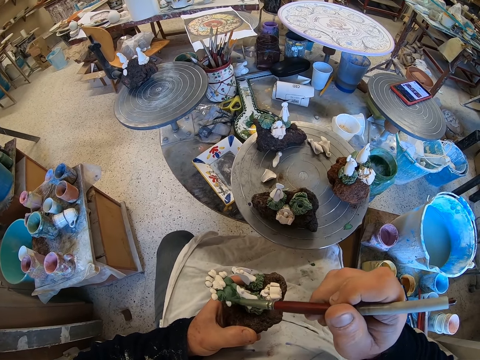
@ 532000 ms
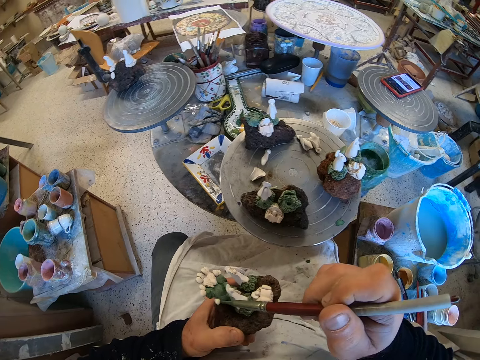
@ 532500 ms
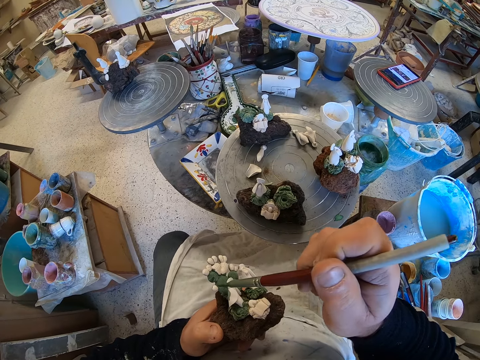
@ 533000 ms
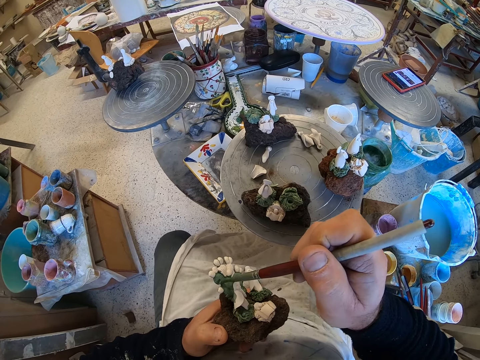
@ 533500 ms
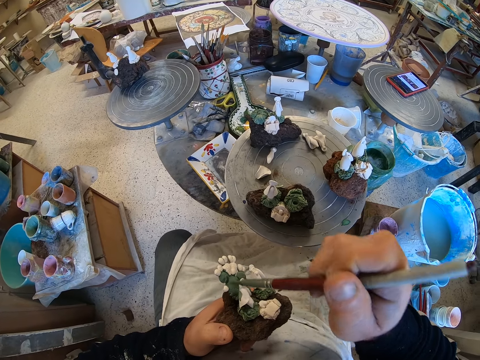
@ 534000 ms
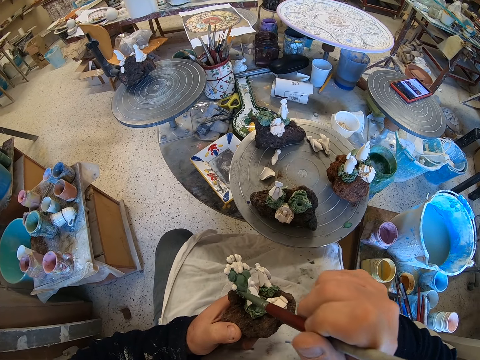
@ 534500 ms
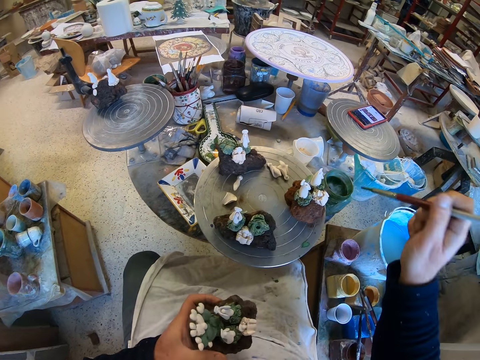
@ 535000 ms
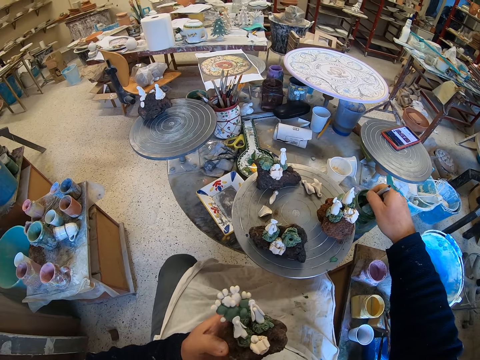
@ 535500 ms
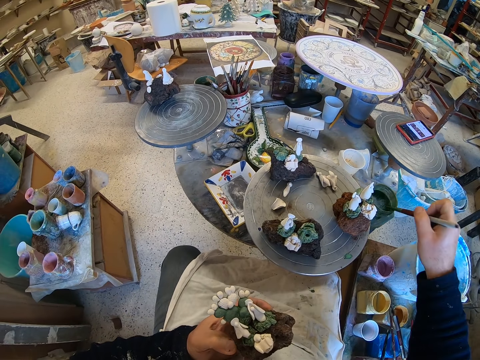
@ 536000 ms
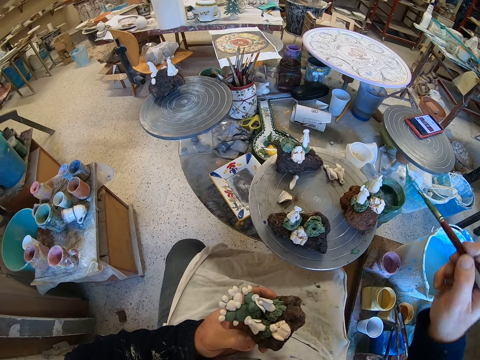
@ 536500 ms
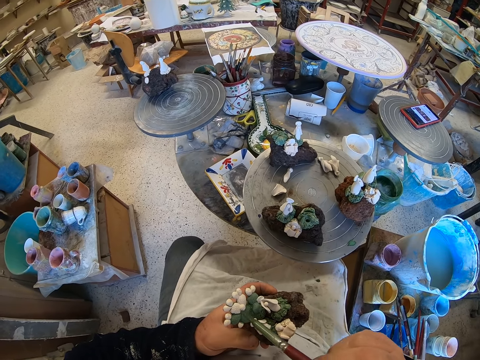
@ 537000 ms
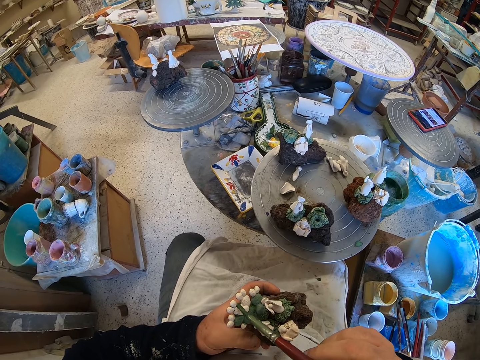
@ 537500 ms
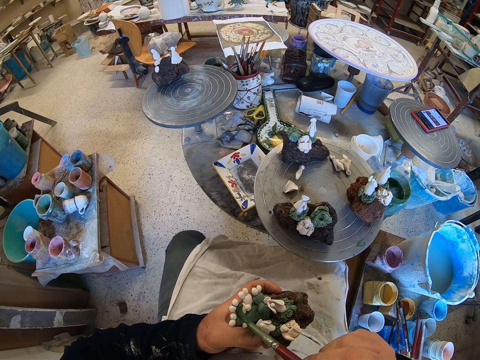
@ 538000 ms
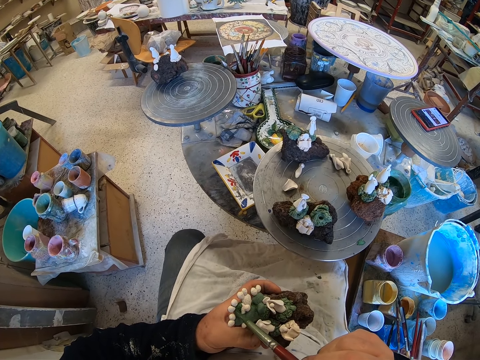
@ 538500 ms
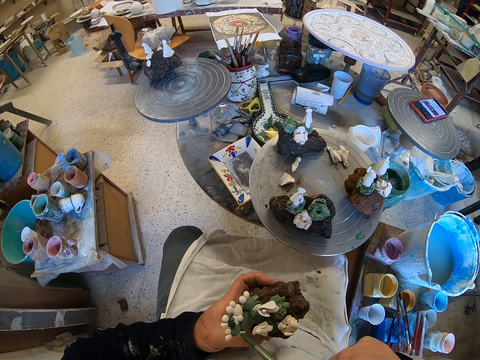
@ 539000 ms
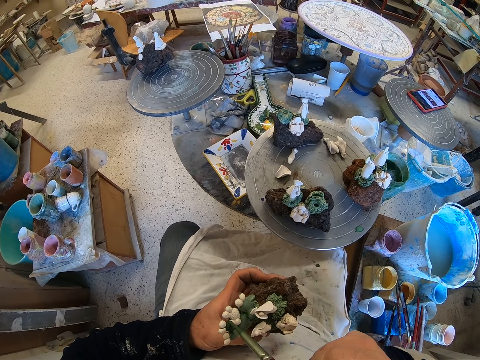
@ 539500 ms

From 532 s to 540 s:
The camera wearer scoops paint from a paint can with a paint brush. They paint a craft model with the paint brush.

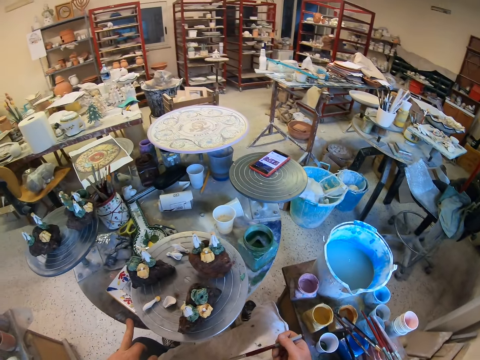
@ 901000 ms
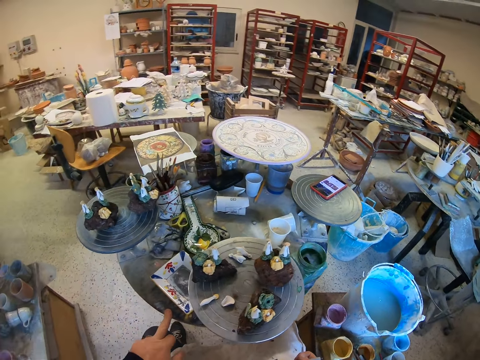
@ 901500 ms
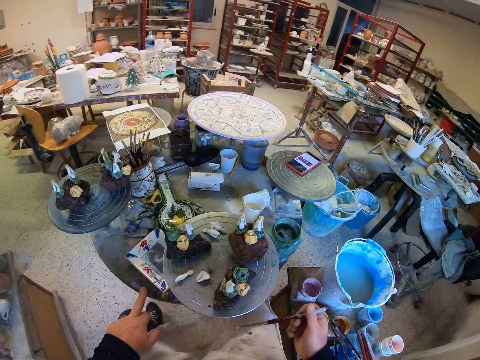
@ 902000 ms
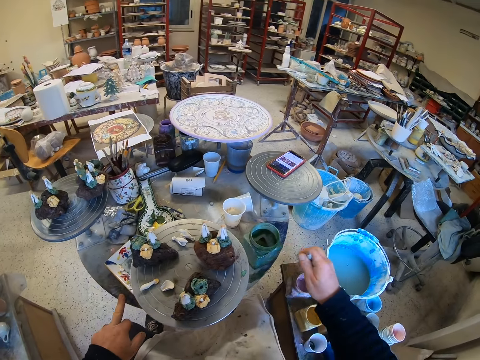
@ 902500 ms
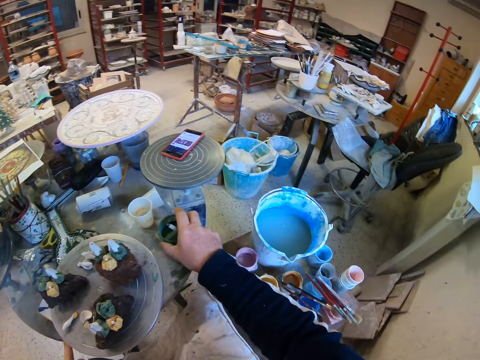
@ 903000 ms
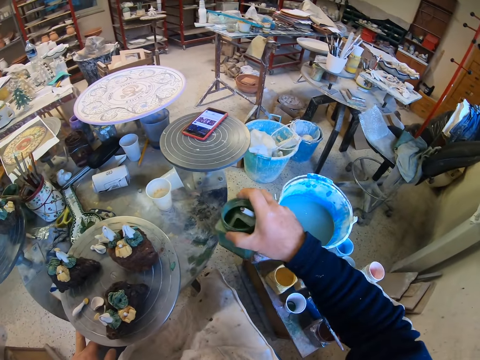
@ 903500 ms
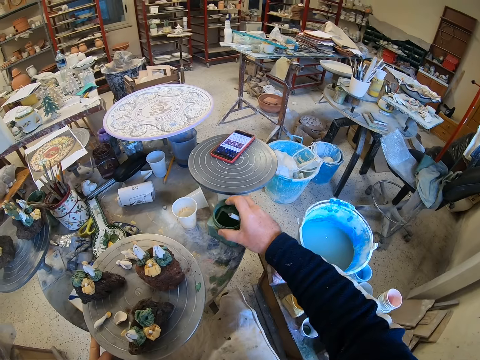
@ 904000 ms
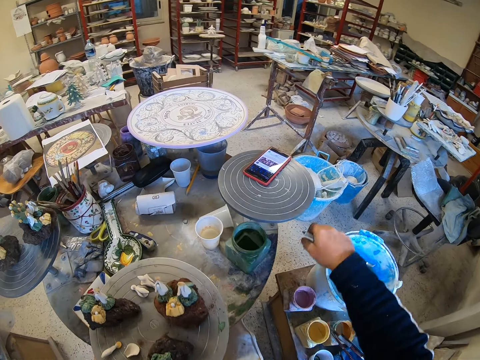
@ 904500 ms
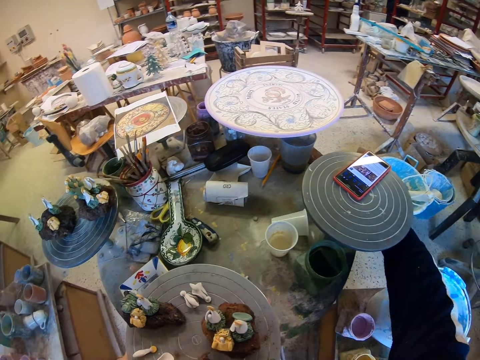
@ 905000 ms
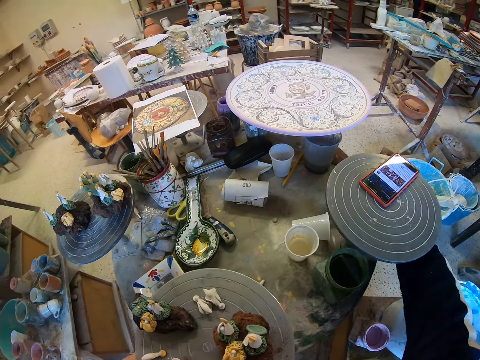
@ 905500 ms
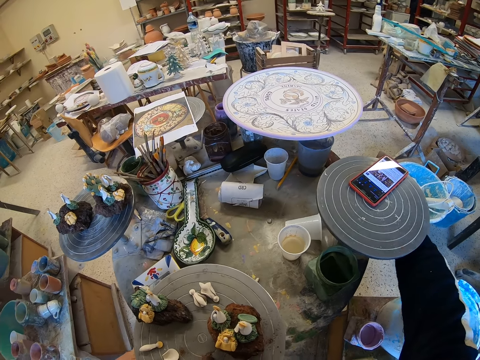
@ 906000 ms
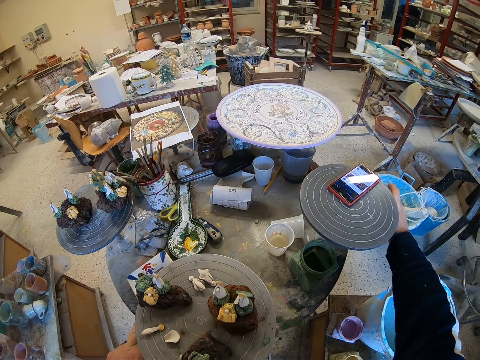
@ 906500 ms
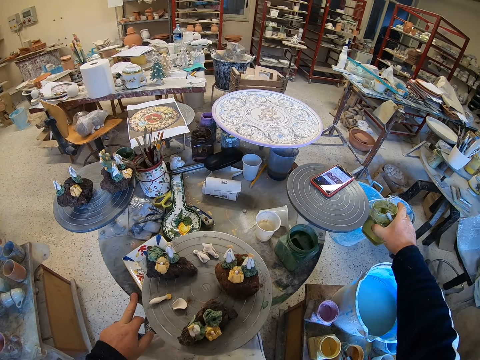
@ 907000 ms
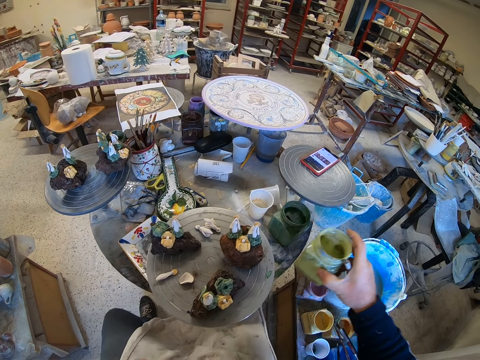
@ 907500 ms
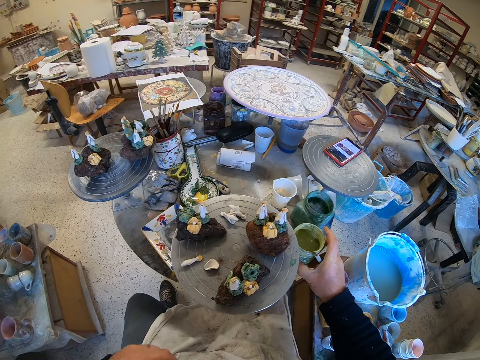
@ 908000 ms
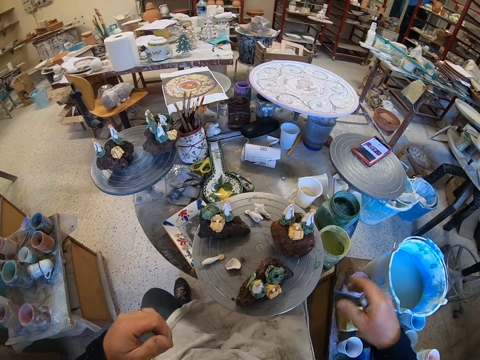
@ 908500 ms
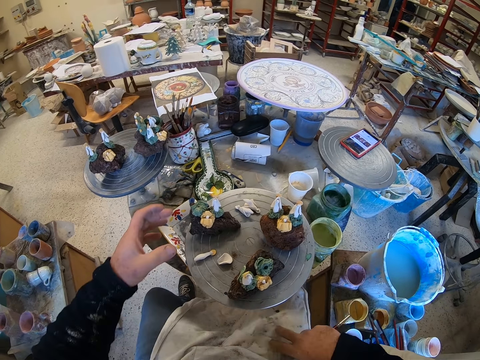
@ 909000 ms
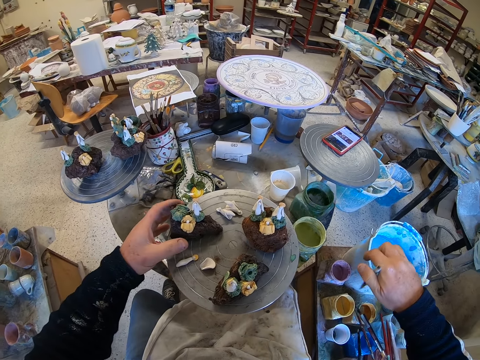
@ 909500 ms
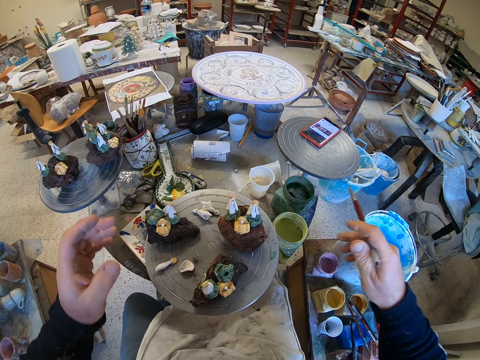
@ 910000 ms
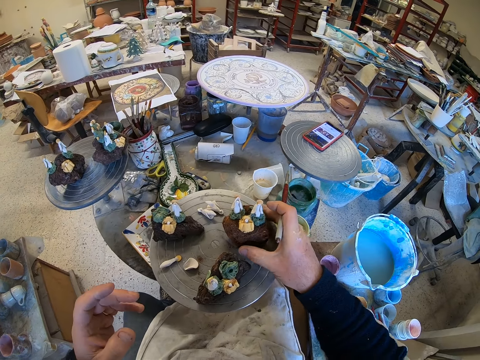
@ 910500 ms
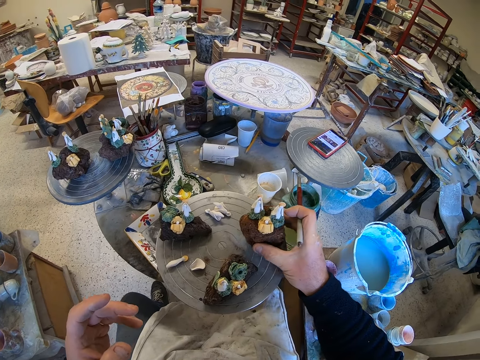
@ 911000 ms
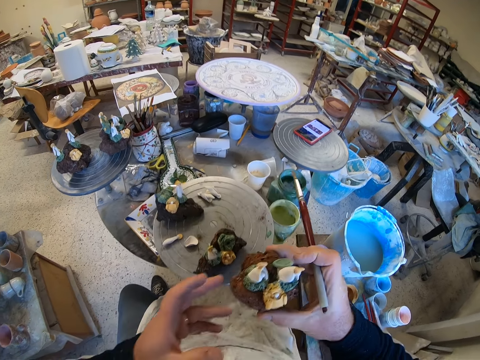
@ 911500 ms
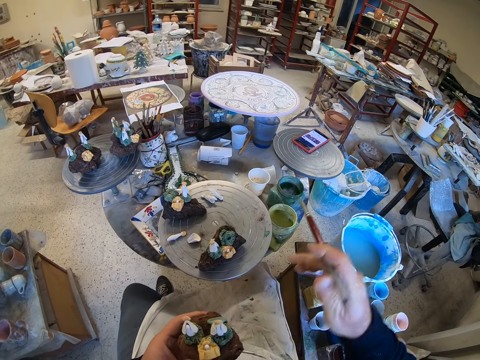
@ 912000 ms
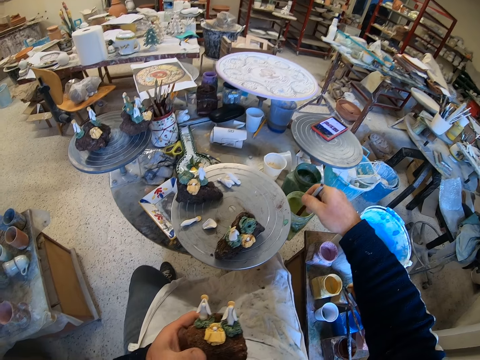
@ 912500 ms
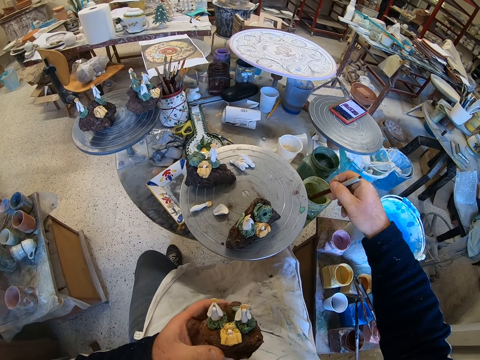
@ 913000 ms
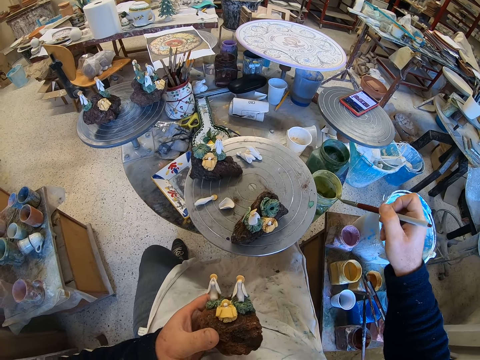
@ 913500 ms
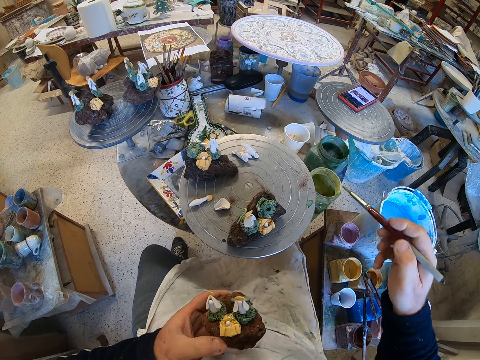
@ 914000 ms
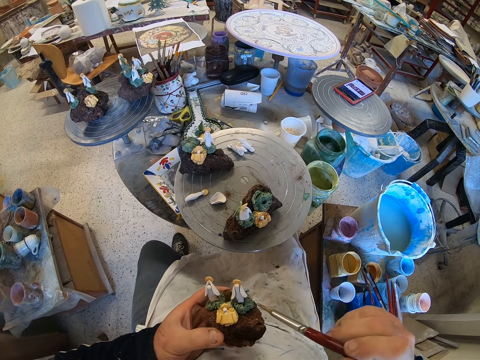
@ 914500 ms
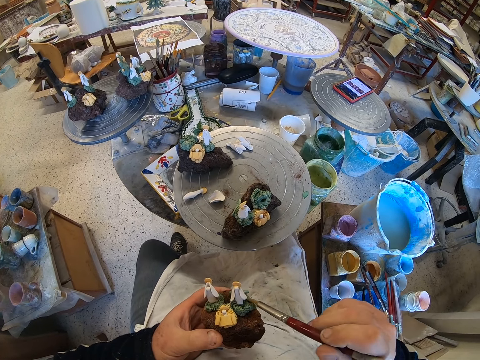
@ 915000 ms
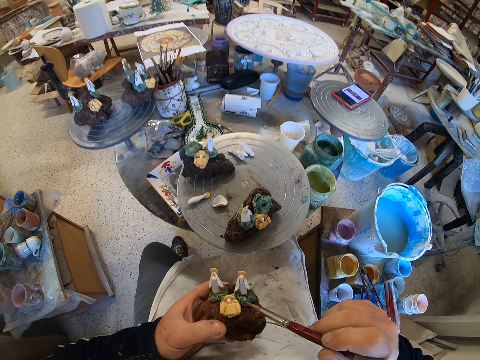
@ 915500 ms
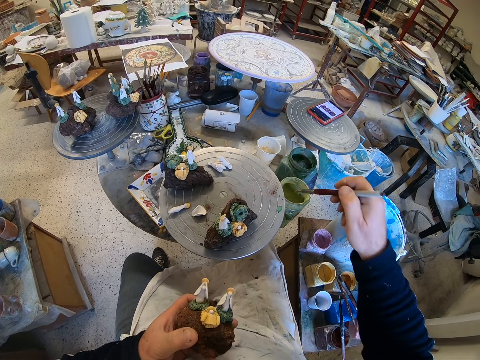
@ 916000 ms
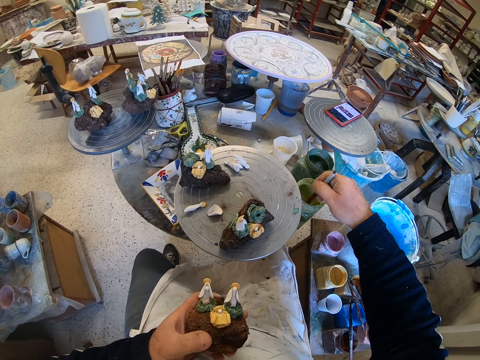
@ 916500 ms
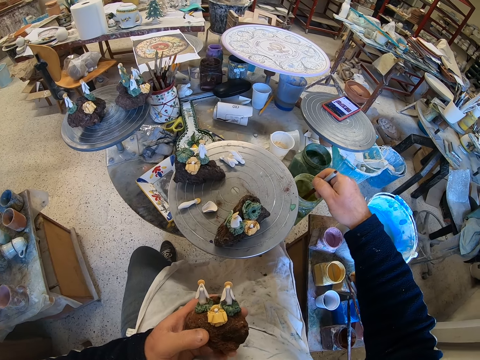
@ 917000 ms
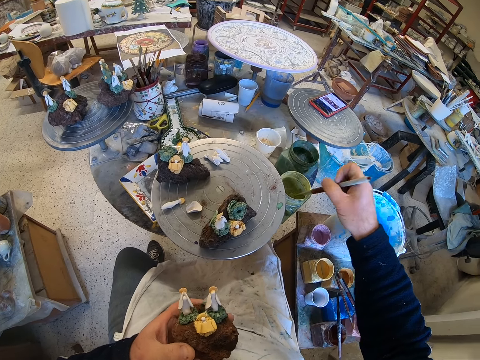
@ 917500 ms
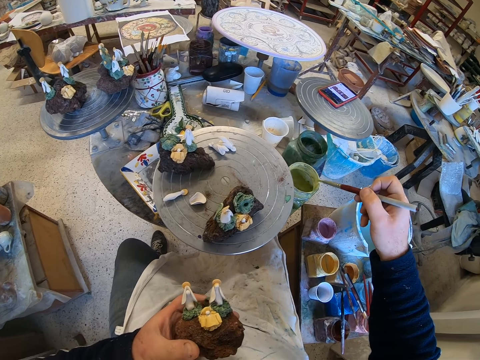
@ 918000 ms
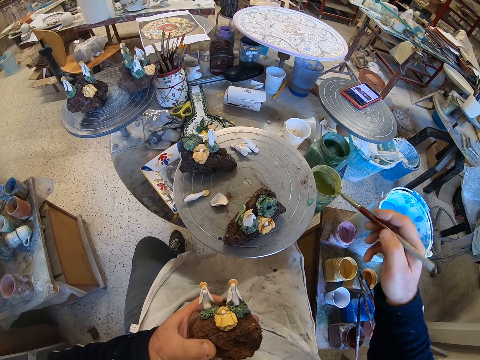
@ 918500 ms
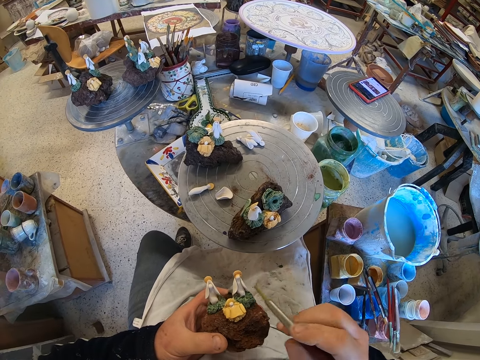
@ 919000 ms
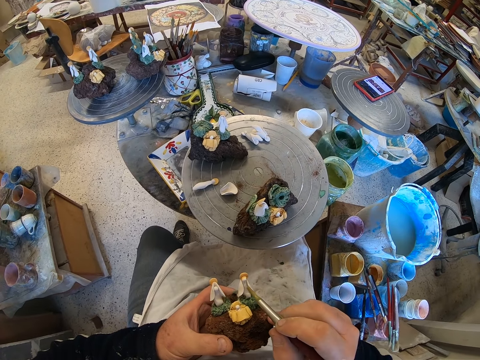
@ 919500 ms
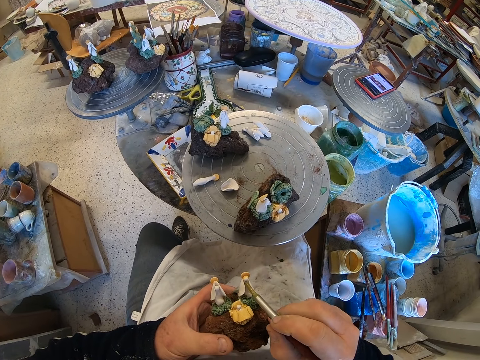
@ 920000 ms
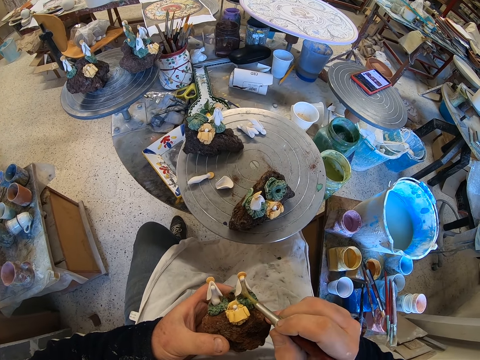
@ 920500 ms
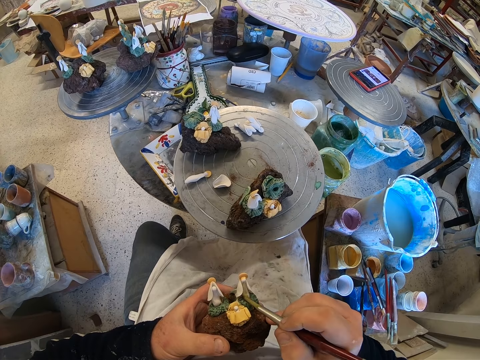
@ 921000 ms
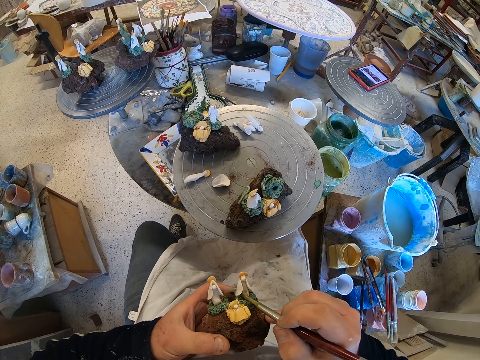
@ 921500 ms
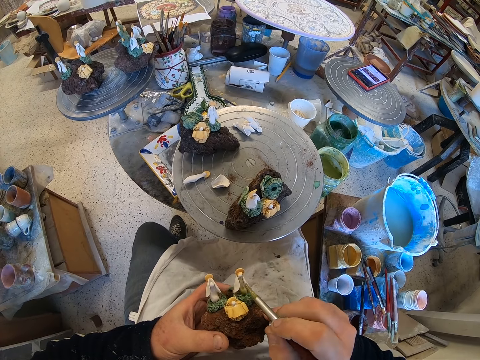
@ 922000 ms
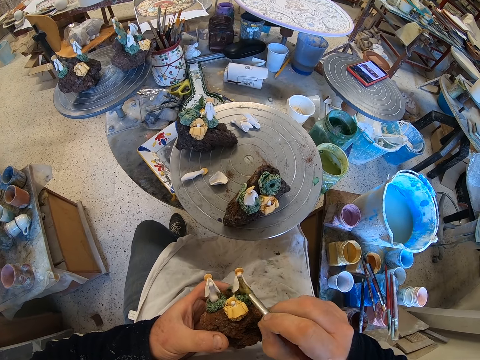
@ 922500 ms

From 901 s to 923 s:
The camera wearer moves a paint can on a stool. They lift a small container and put the container down. They pick up the paint can from the stool. They put down the paint can on the stool. They pick up a craft model from the stool. They scoop paint from the paint can with a paint brush. They paint the craft model with the paint brush. They scoop paint from the paint can with the paint brush. They paint the craft model with the paint brush.
